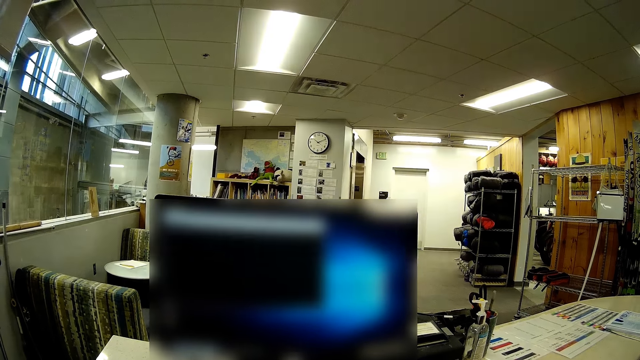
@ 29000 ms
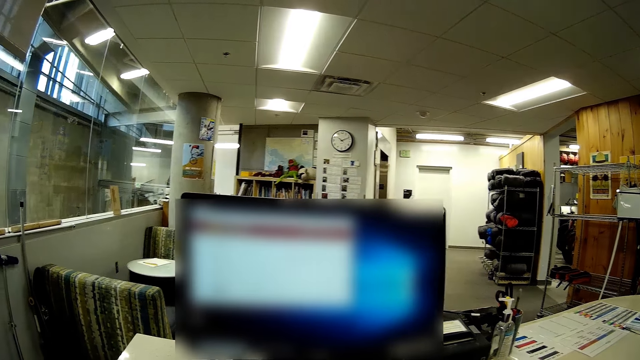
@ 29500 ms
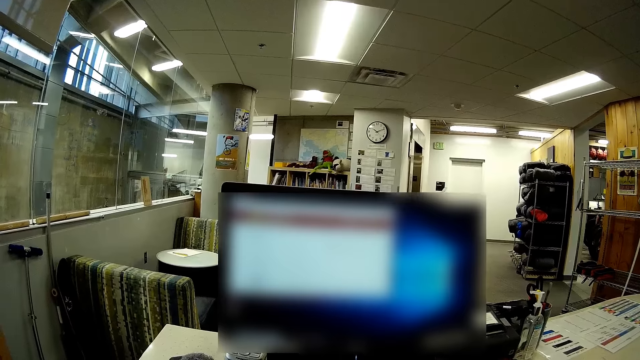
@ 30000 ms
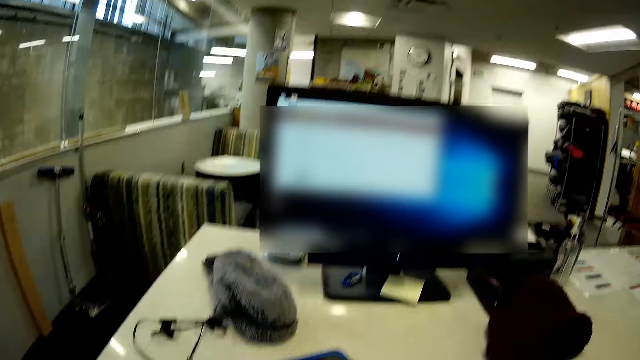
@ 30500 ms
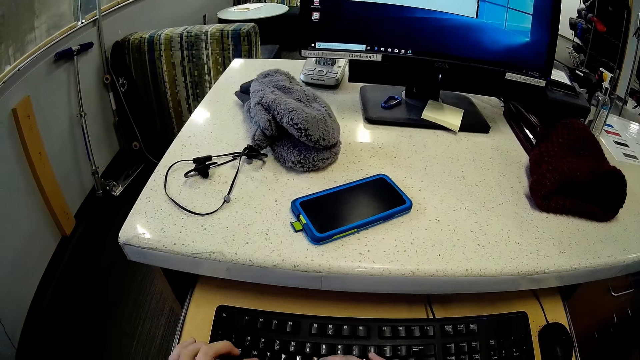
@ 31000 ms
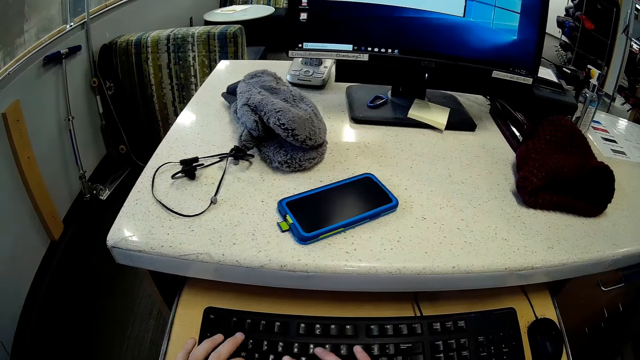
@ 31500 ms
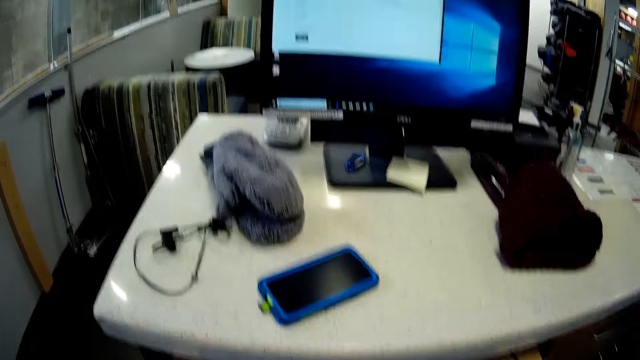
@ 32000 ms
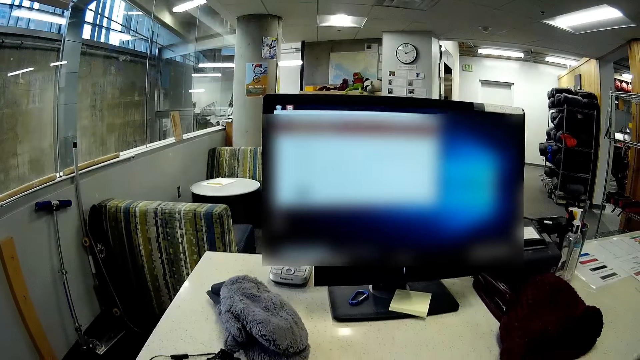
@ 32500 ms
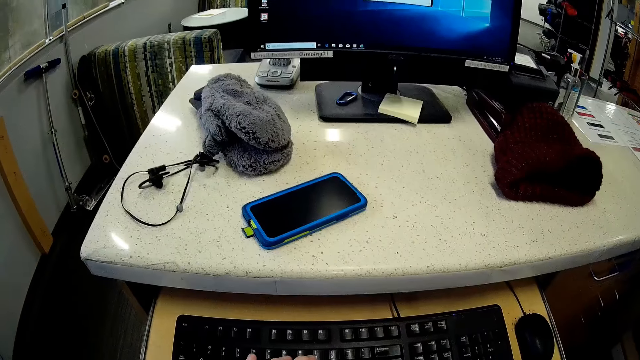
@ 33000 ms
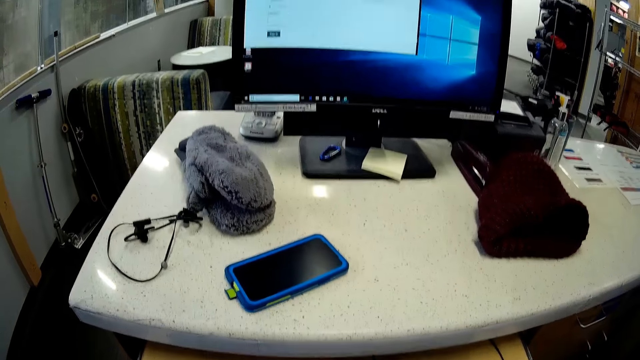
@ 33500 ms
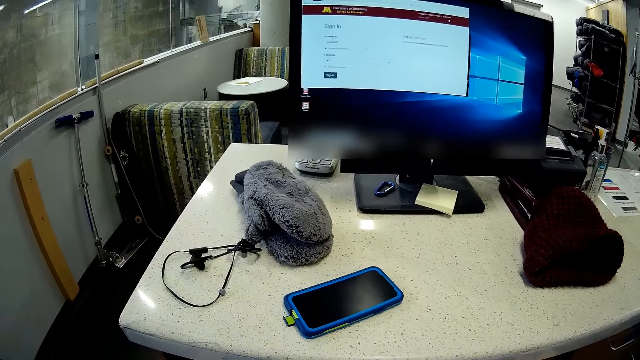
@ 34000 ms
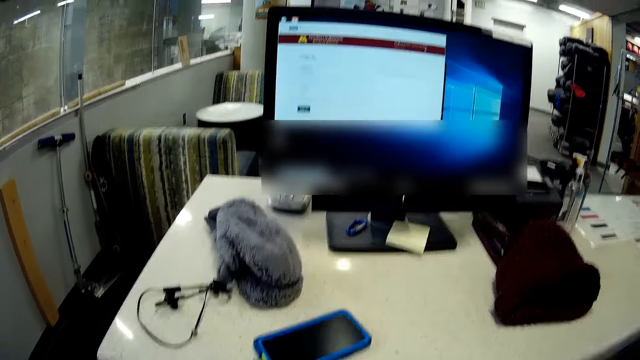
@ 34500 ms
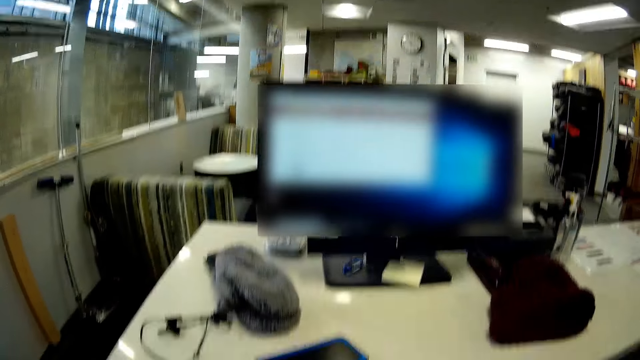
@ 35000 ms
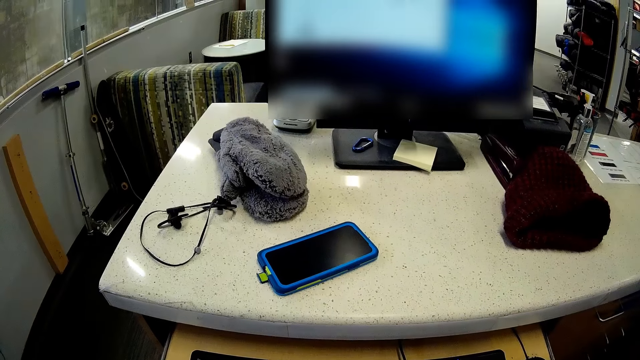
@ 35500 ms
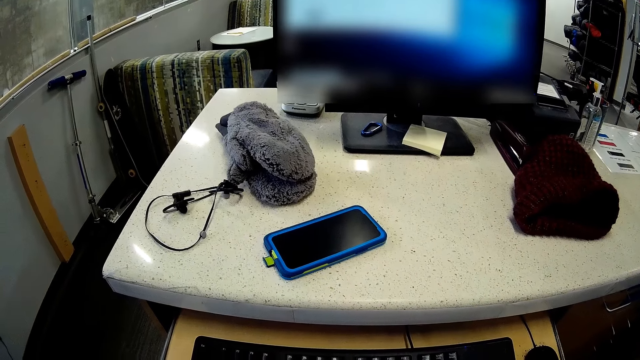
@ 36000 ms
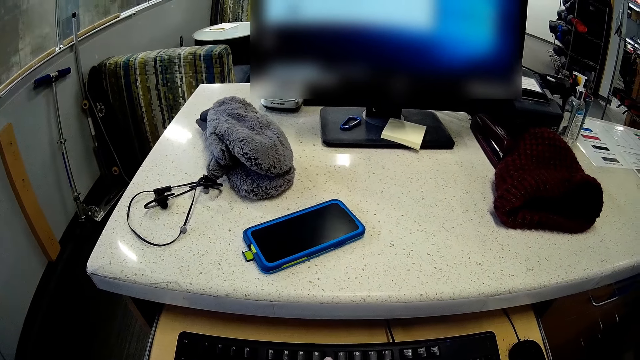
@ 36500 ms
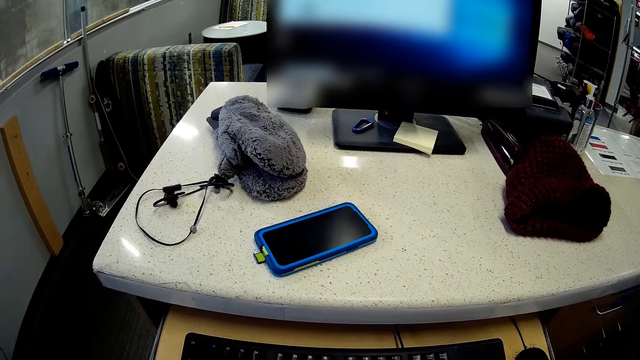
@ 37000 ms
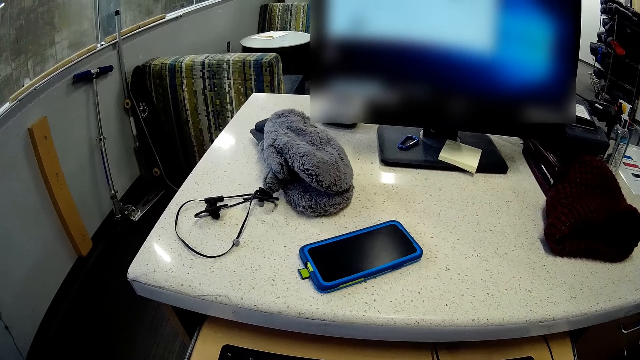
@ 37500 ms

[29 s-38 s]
The camera wearer types on a keyboard with her hands. She looks at the computer. She types on the keyboard. She looks at the computer.

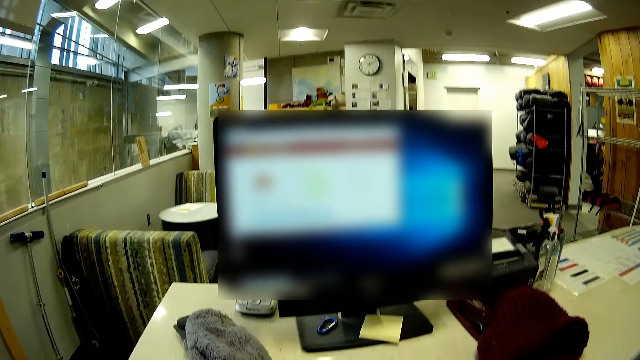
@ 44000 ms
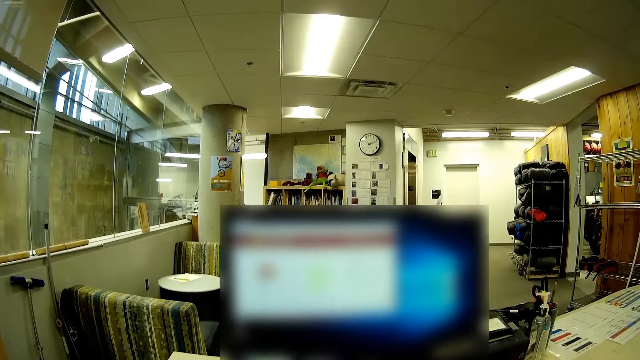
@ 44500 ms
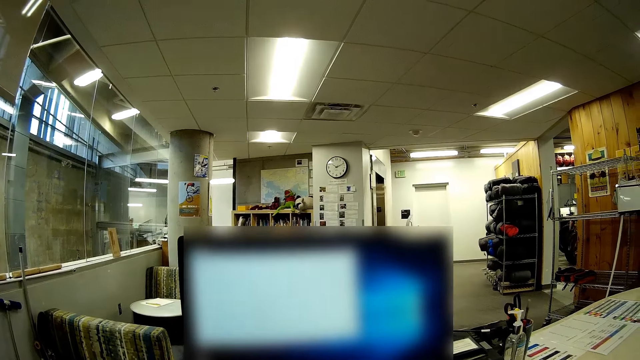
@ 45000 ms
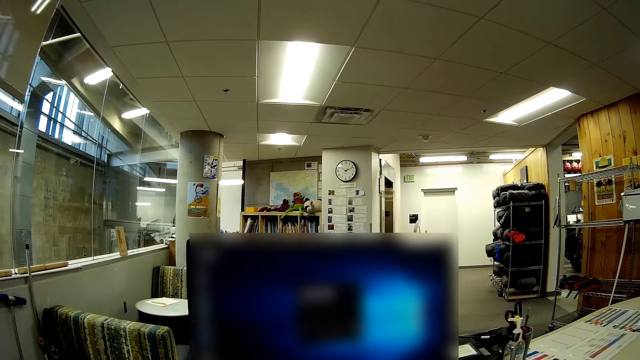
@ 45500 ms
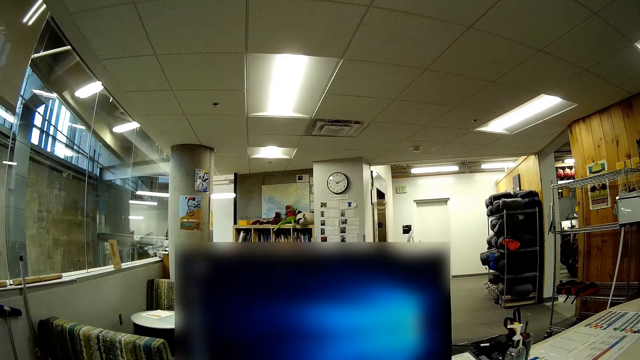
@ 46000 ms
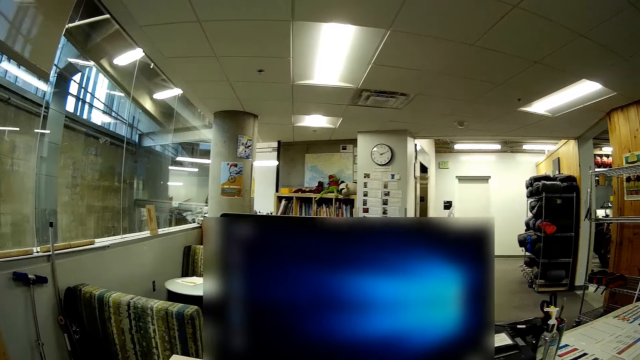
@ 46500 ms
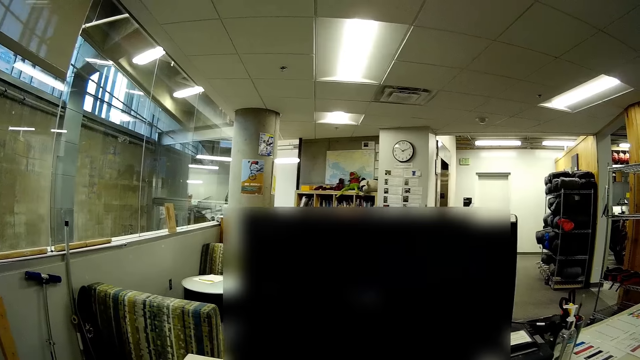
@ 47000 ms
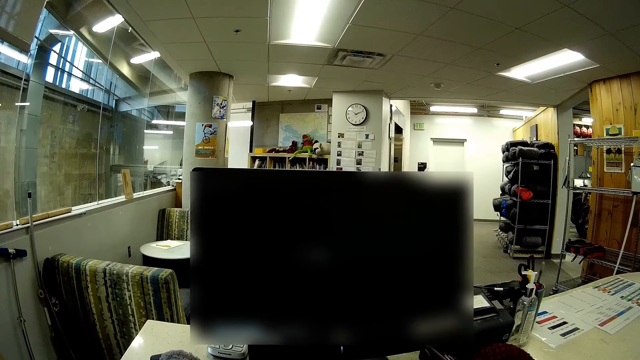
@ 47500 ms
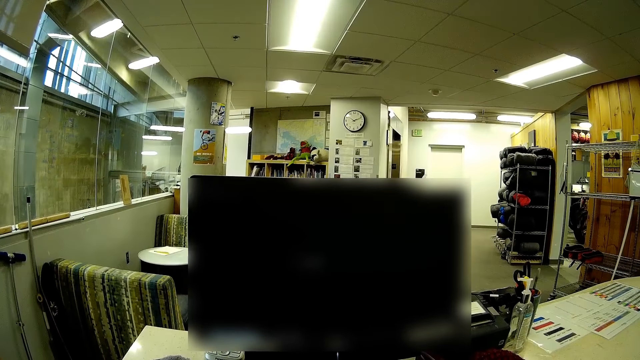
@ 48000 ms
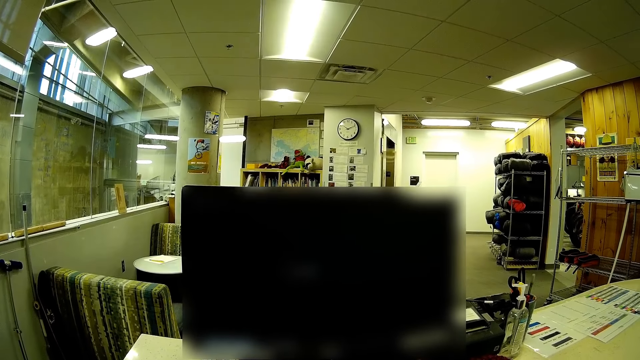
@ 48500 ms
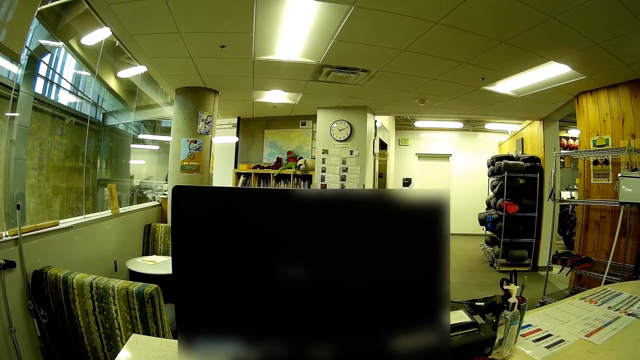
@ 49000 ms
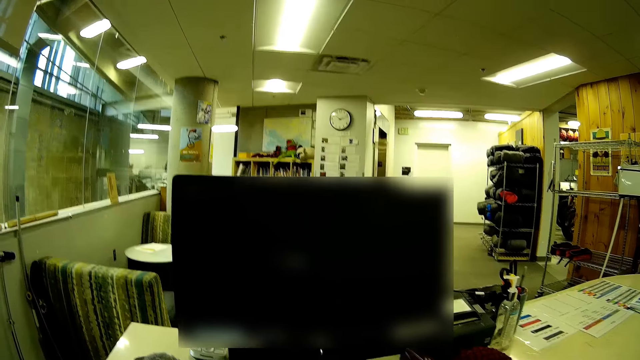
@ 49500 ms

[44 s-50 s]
The camera wearer looks at the computer.

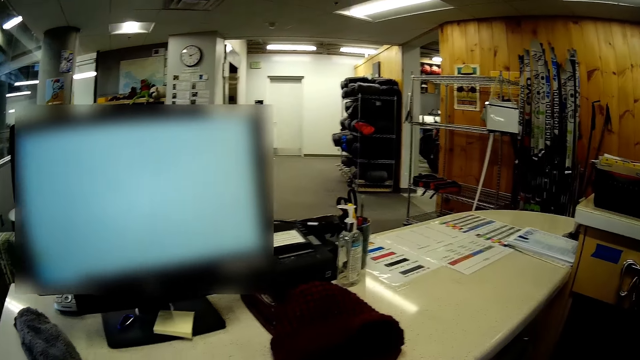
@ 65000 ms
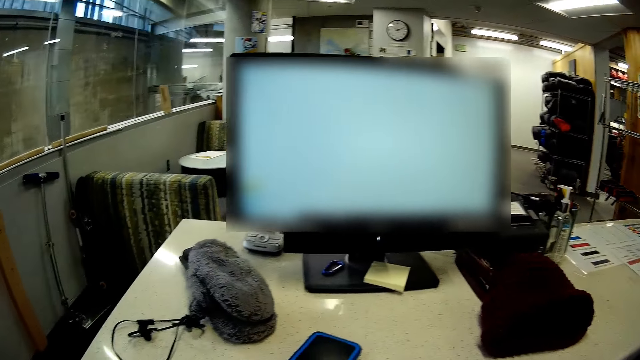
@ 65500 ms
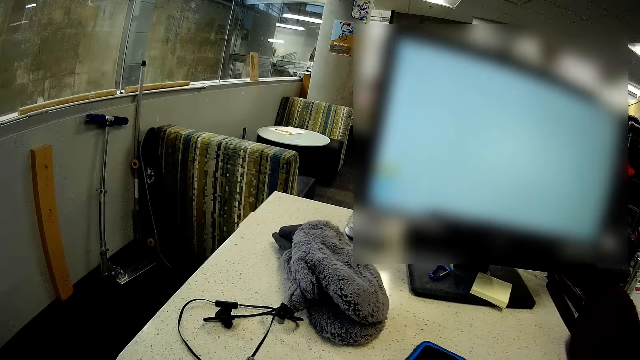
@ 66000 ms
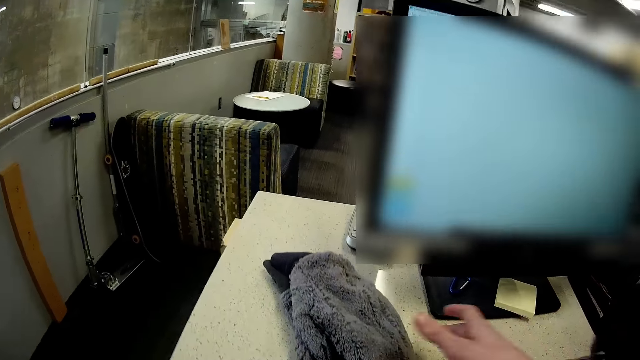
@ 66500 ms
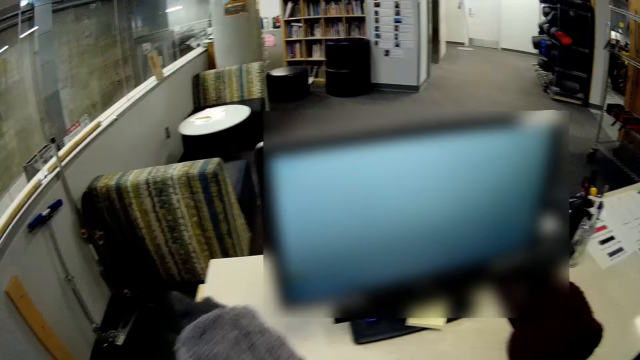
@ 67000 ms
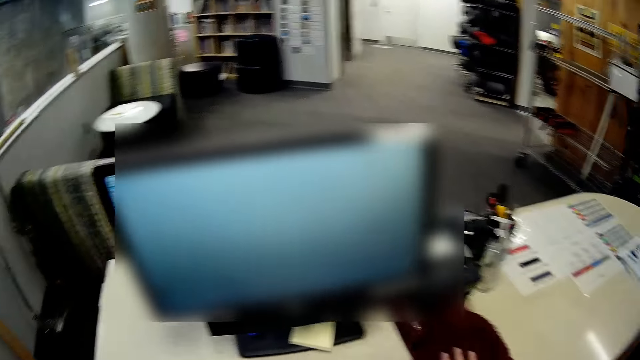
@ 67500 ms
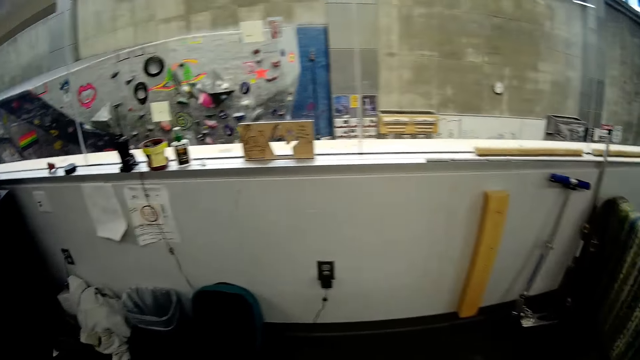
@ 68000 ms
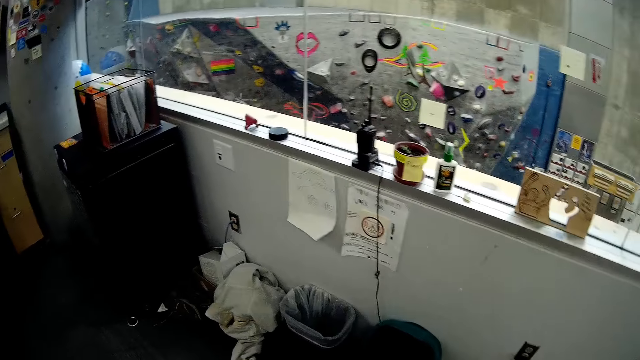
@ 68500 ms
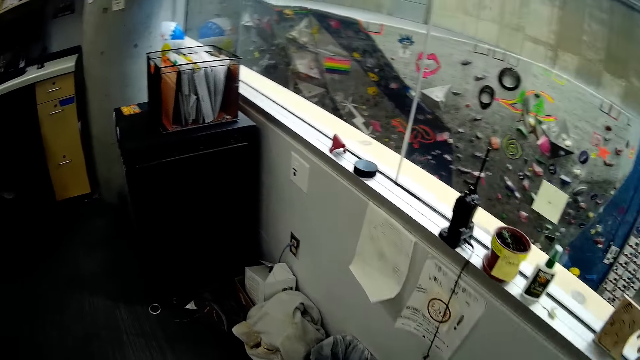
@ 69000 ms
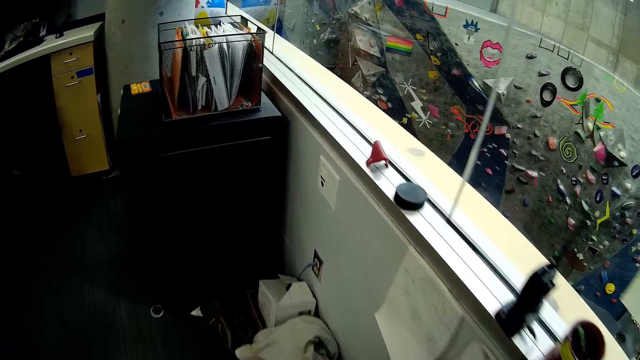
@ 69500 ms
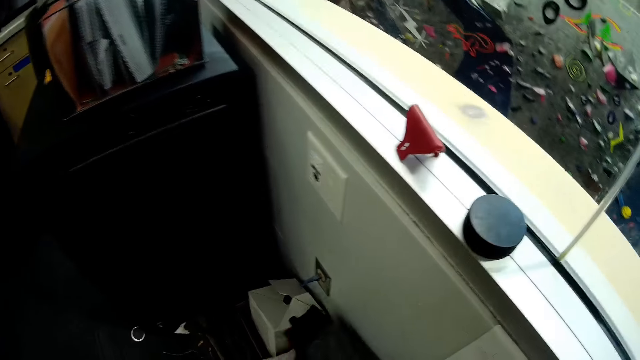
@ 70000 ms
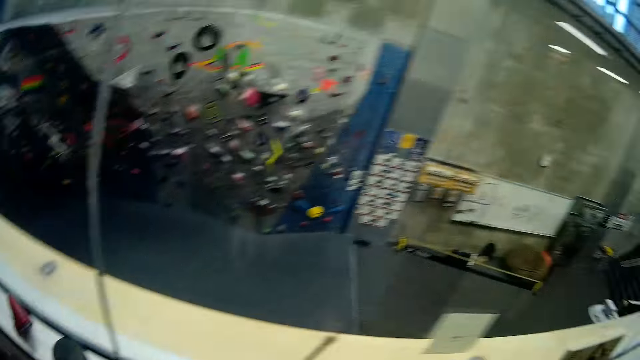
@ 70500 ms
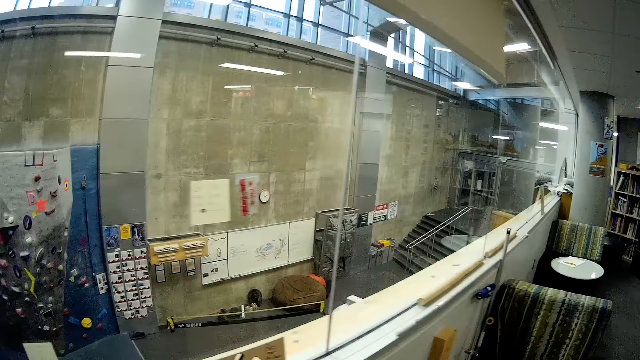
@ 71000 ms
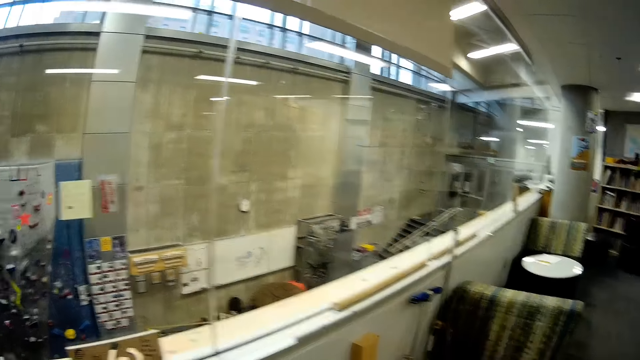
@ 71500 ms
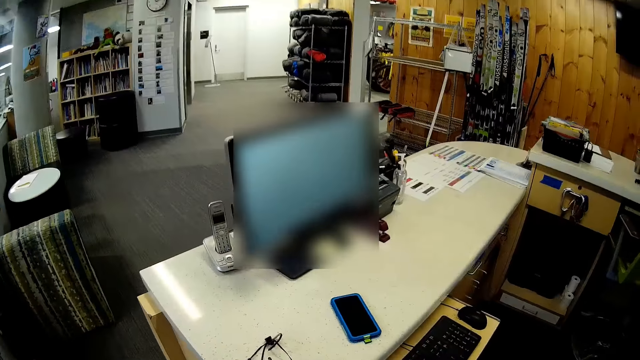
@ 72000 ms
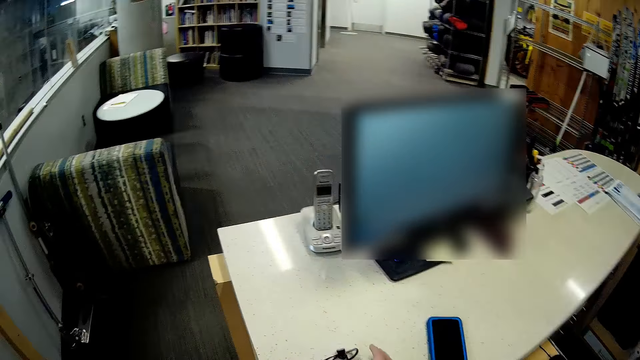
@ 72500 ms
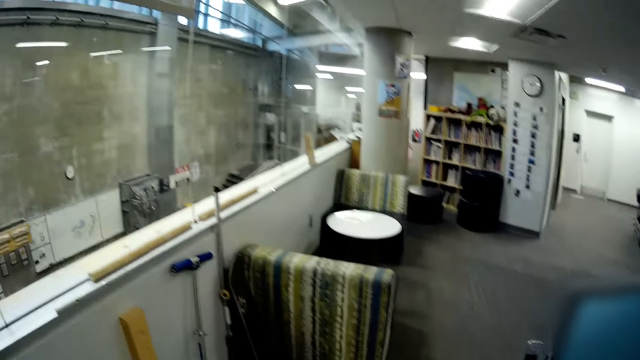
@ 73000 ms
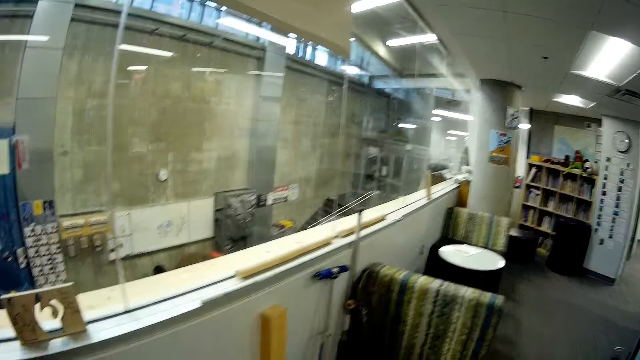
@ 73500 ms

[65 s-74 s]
The camera wearer picks up a purse or mittens from a countertop with her right hand. She touches a brown cloth on the countertop with her right hand. She walks. She drops the cloth on a nylon with her hands. She walks. She picks up an earphone on the countertop with her right hand.
